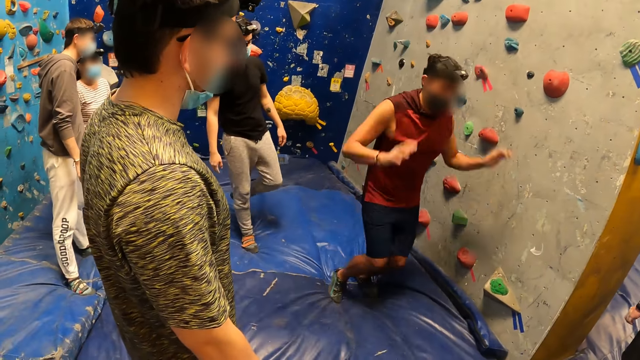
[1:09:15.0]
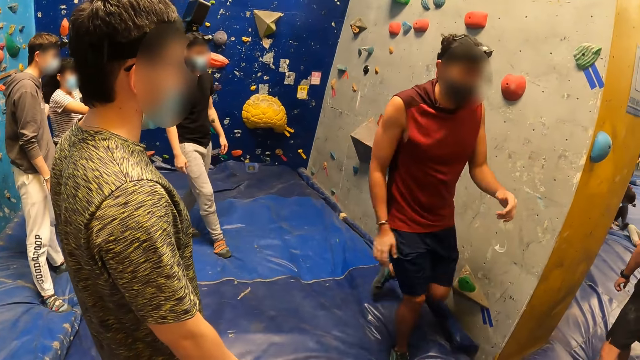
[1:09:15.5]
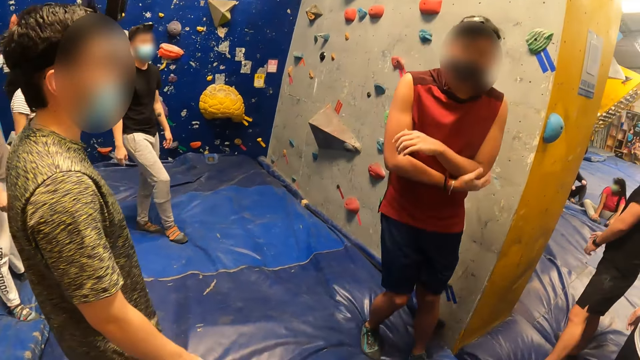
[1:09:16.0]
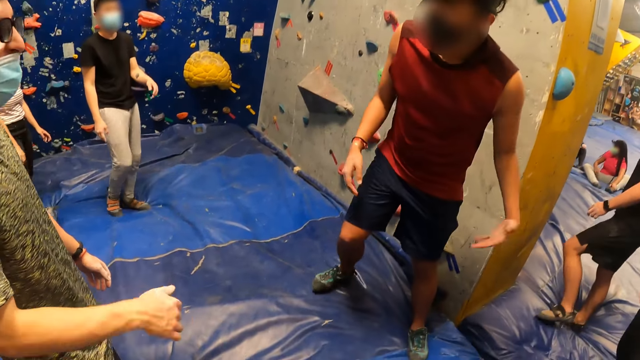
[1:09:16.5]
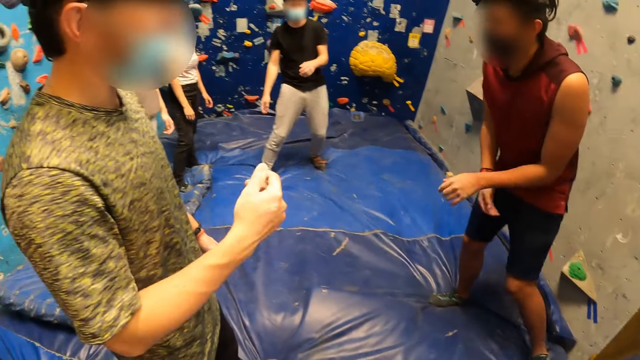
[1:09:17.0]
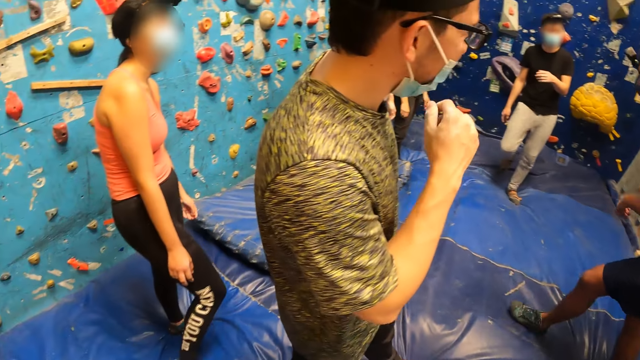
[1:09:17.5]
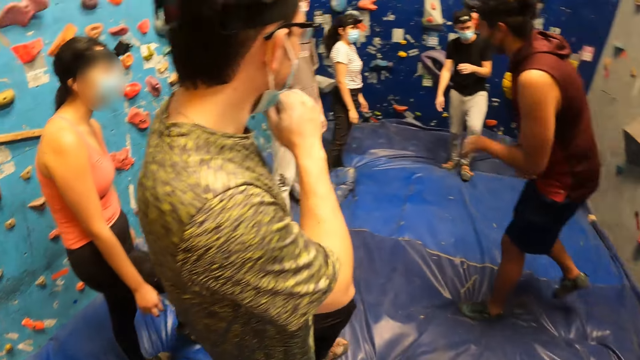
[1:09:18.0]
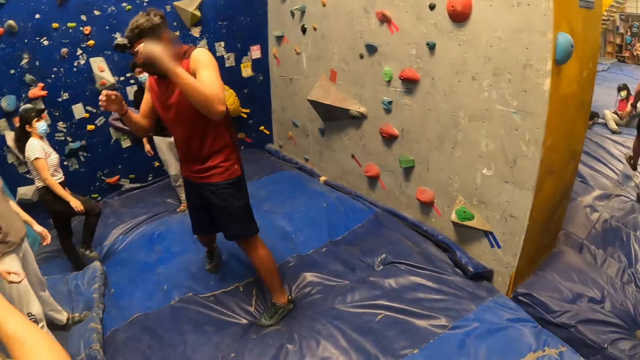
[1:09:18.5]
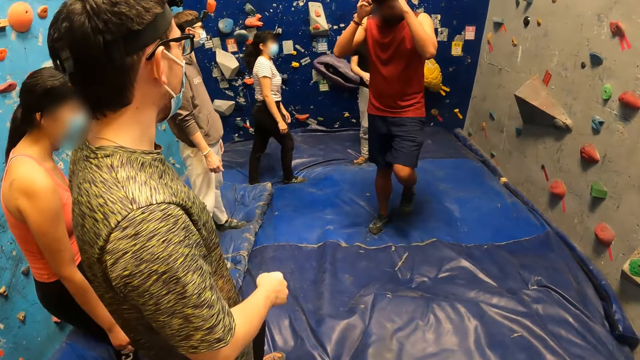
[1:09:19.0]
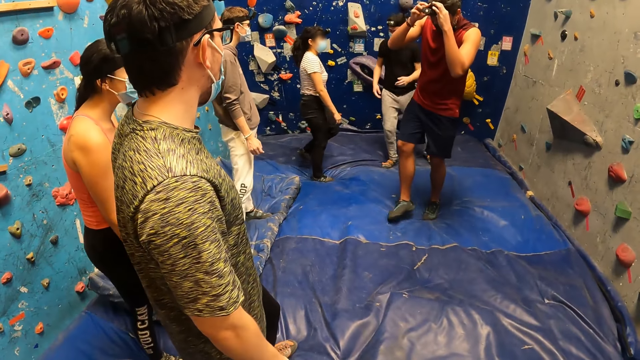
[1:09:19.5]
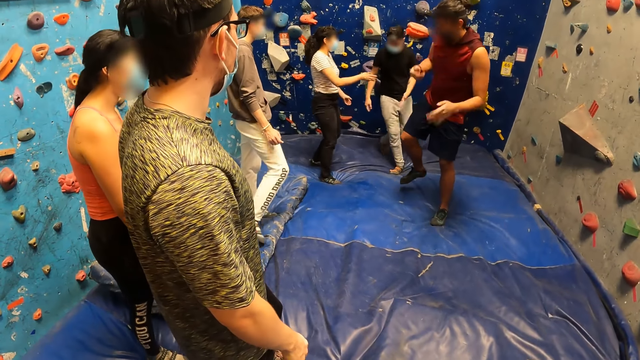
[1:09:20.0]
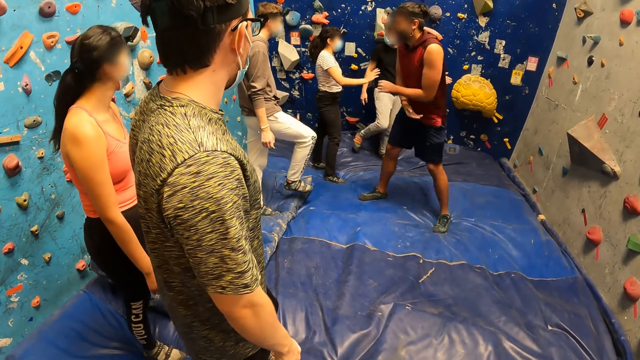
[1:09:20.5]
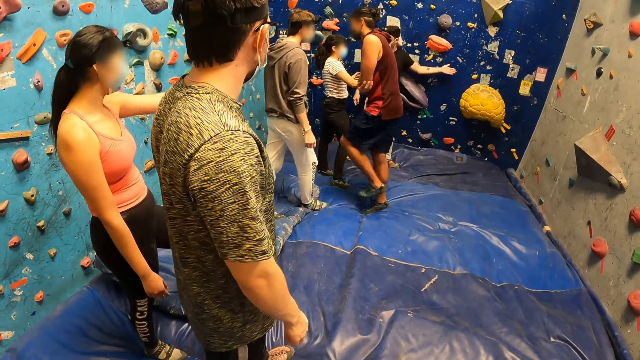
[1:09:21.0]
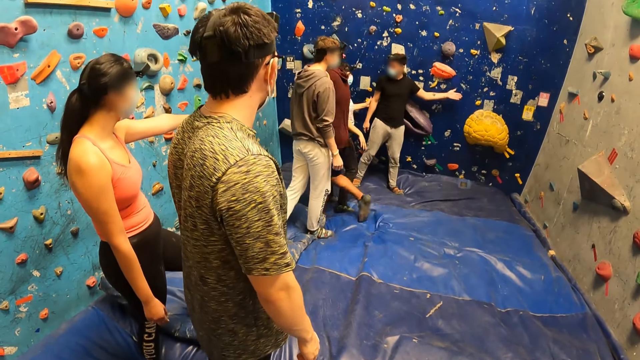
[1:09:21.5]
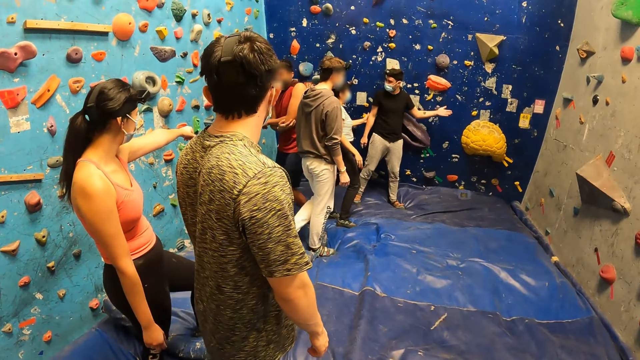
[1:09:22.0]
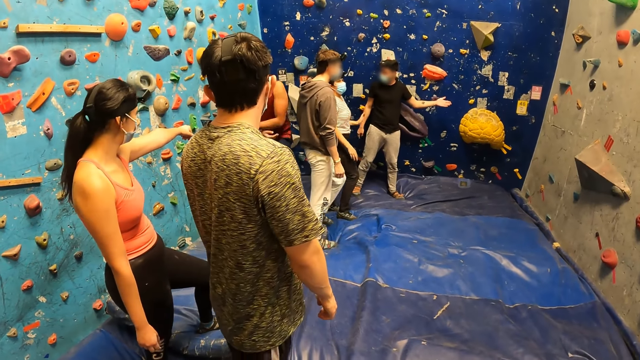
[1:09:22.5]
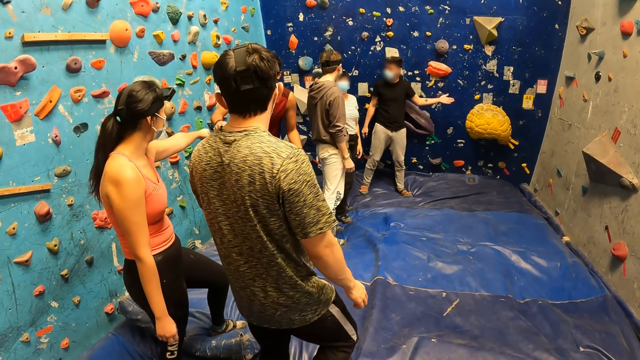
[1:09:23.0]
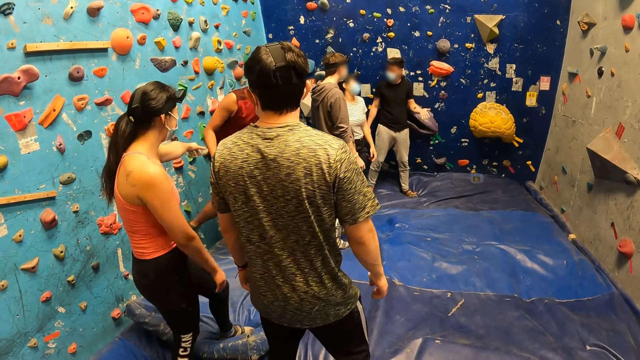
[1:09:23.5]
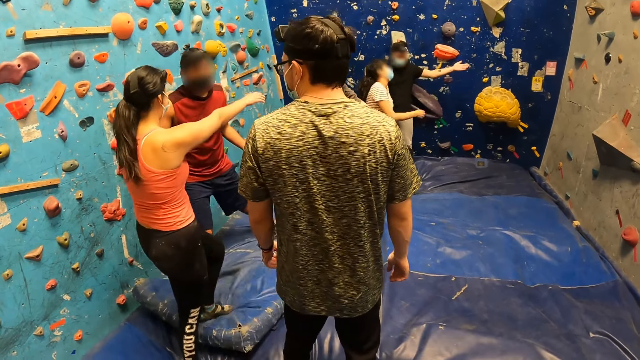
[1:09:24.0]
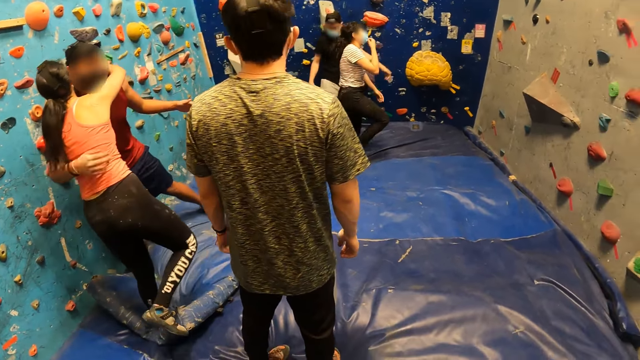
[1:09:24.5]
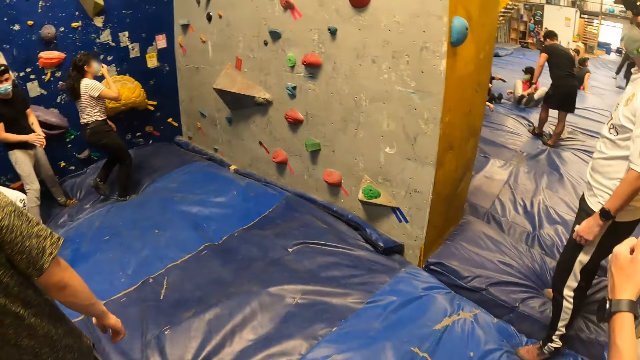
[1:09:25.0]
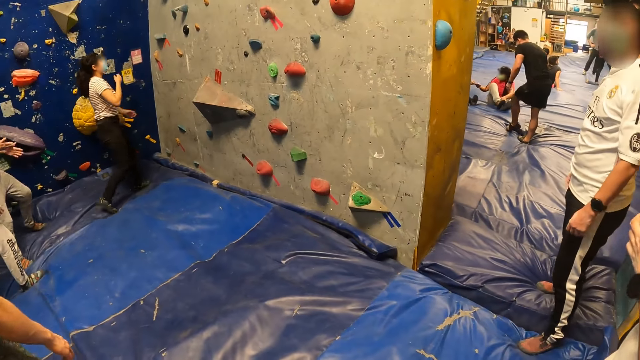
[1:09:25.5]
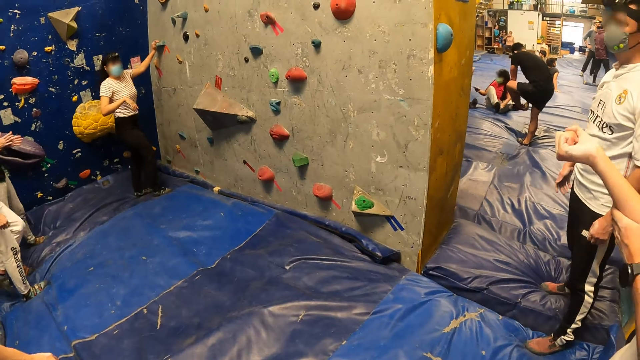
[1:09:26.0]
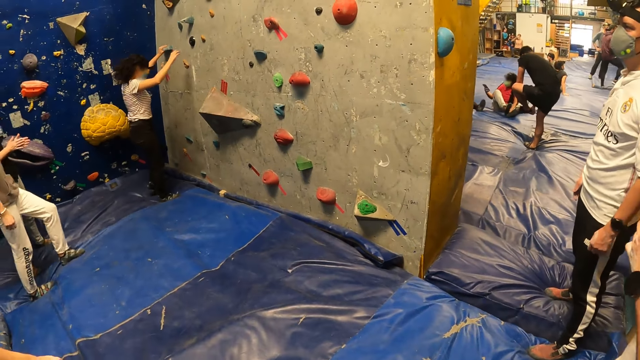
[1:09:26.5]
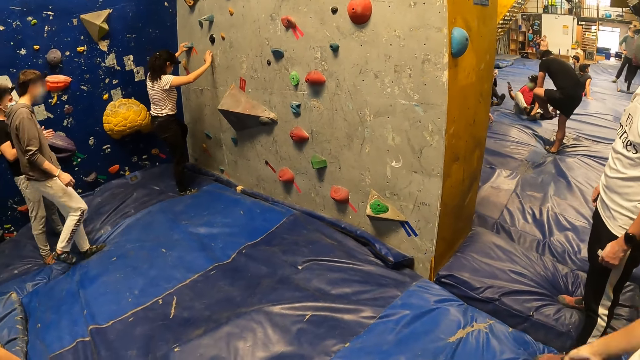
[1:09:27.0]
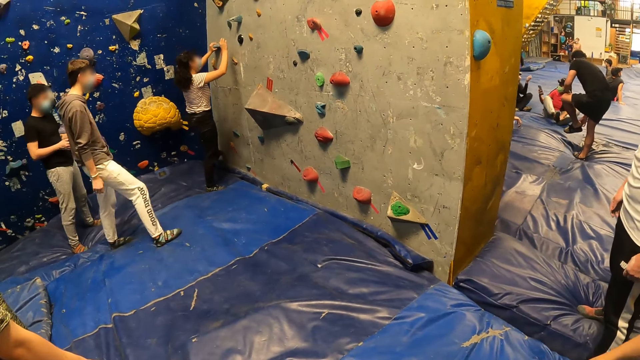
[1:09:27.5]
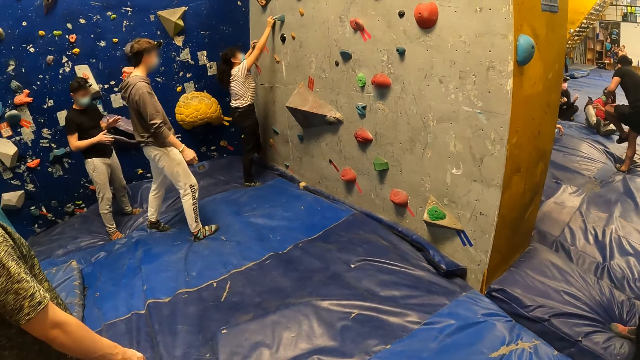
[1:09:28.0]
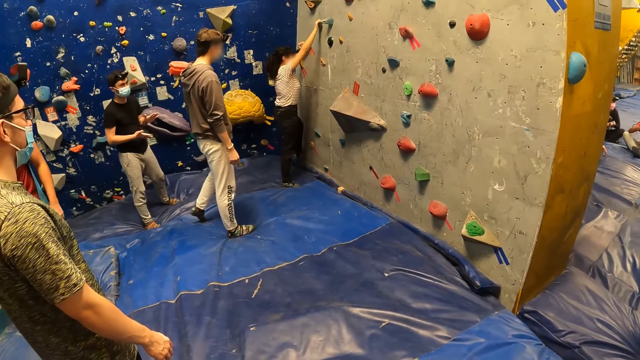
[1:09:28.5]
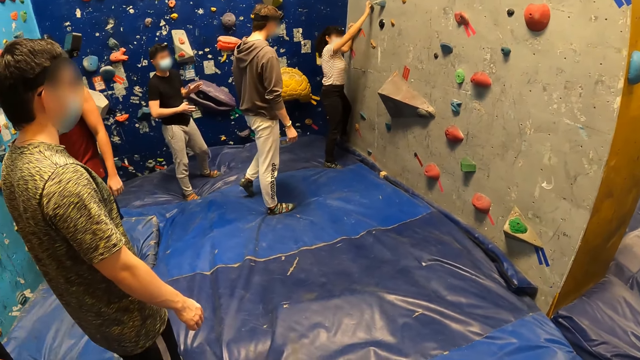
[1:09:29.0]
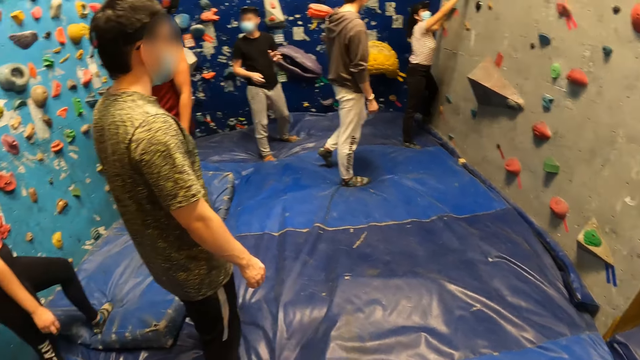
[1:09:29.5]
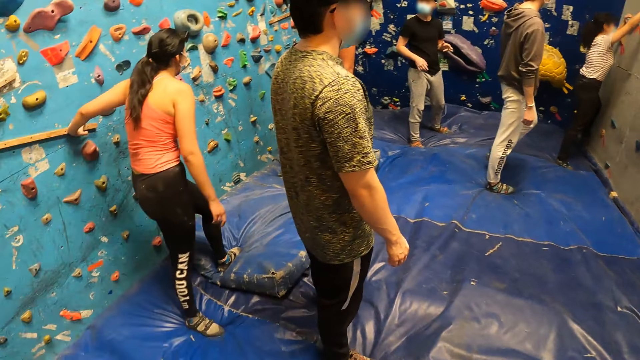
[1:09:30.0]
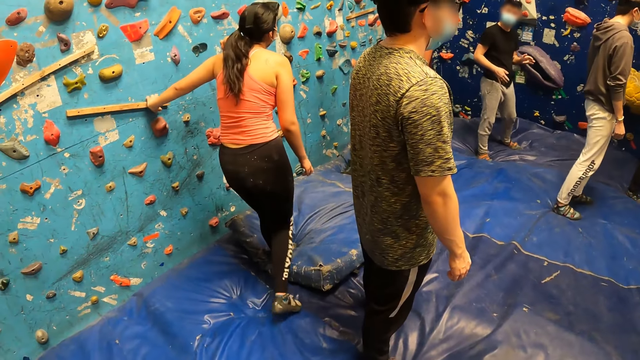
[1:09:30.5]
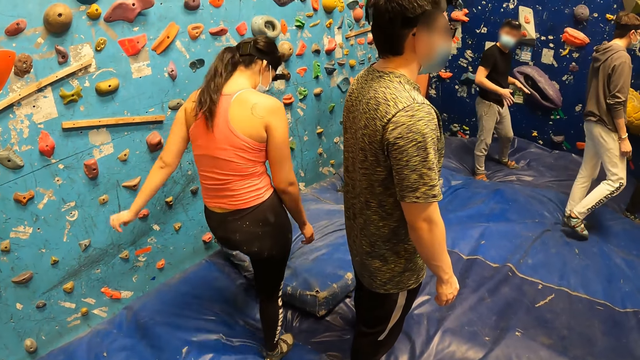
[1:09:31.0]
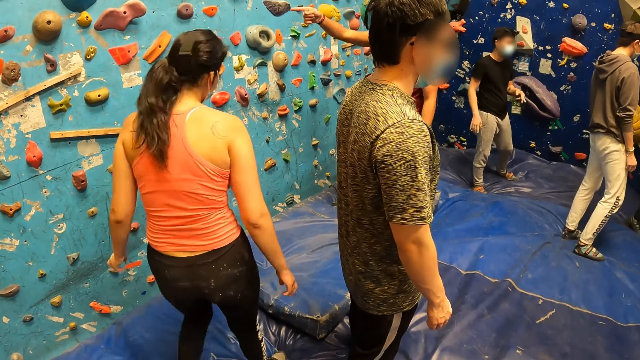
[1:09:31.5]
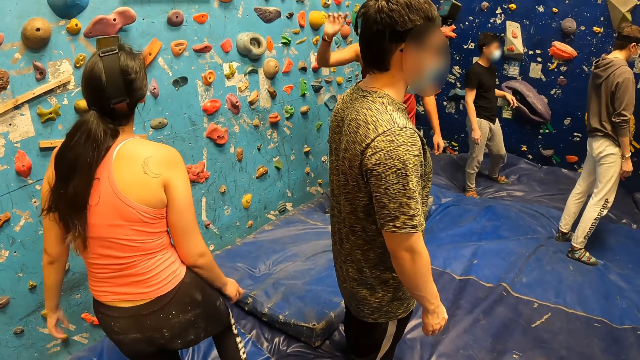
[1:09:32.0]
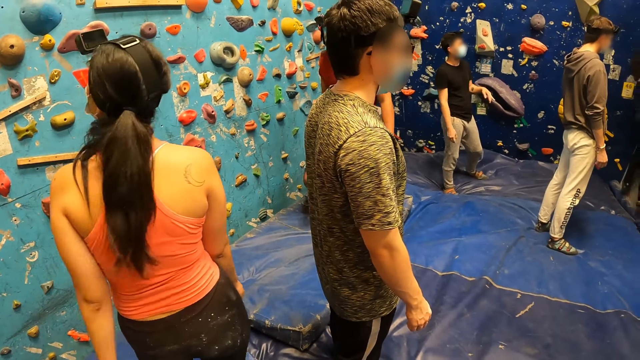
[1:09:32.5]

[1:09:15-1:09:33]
A person jumps down. Another person hugs the first person. A woman climbs the wall with both hands.
